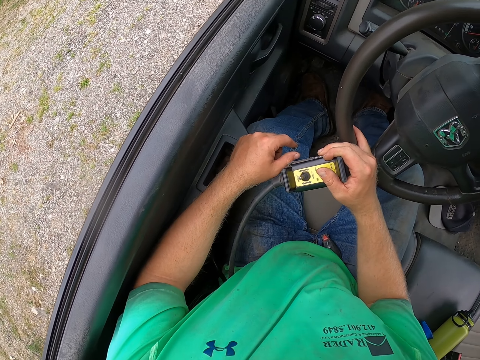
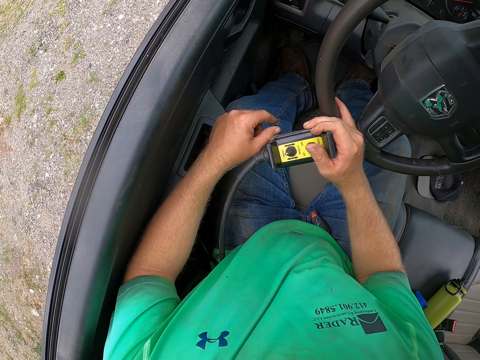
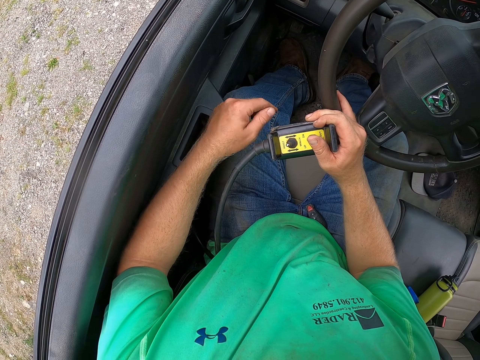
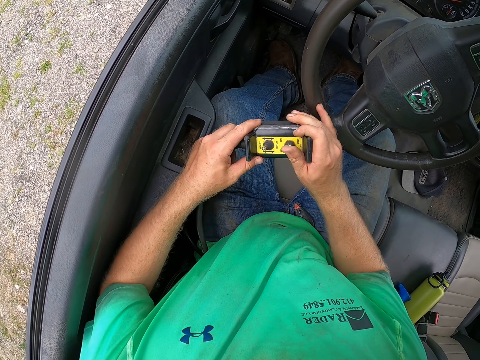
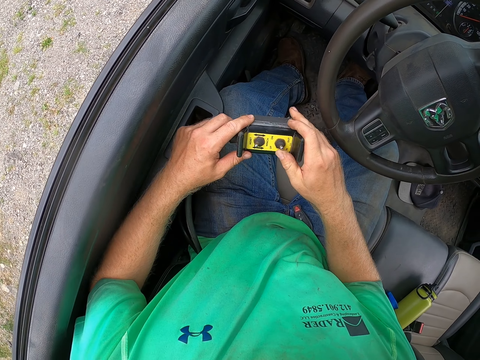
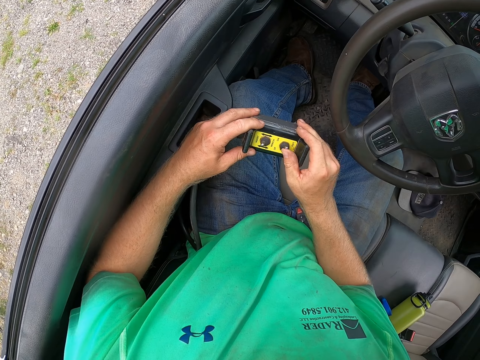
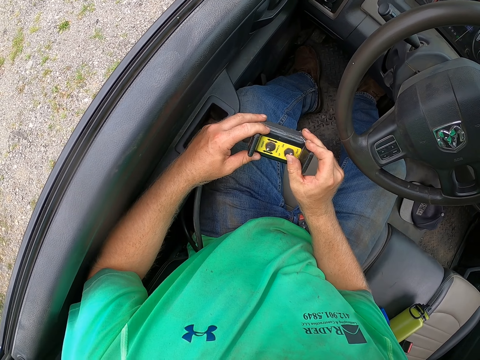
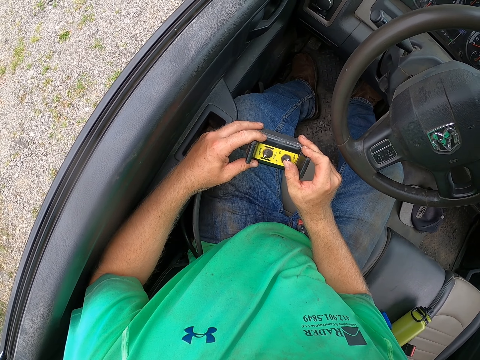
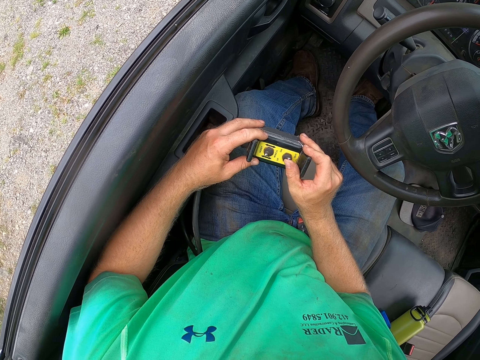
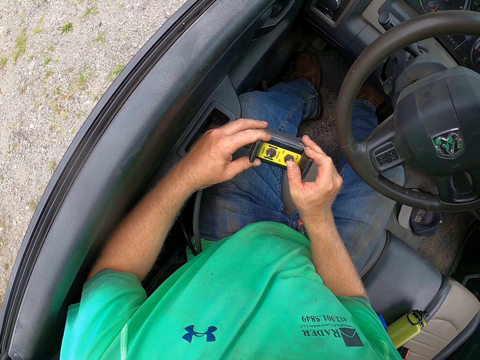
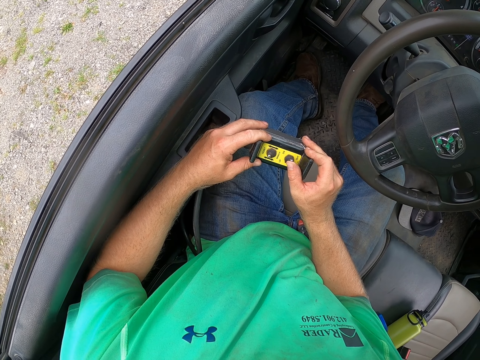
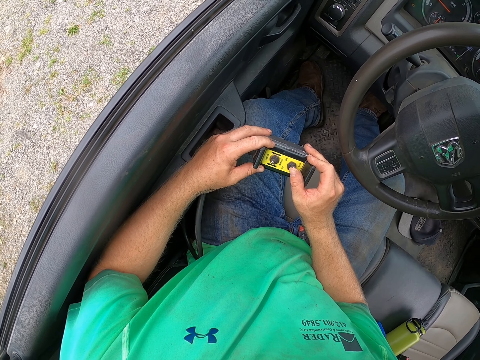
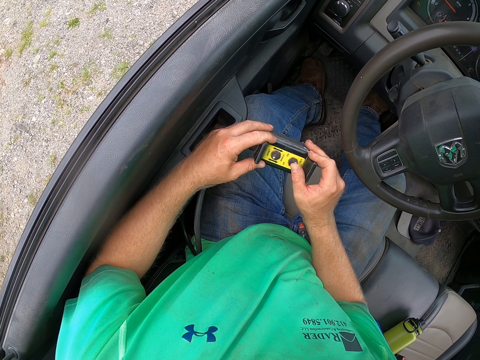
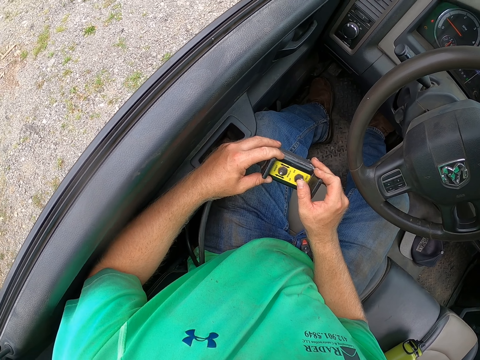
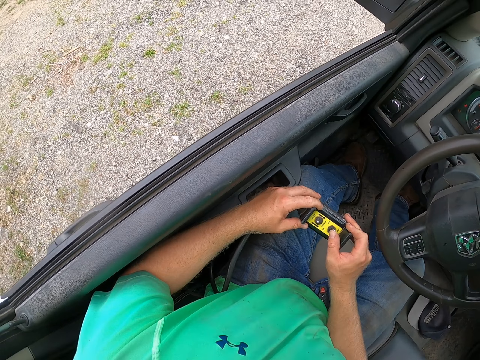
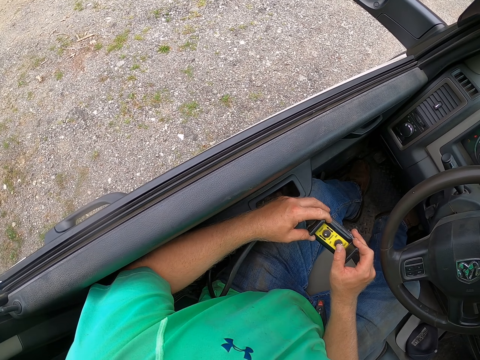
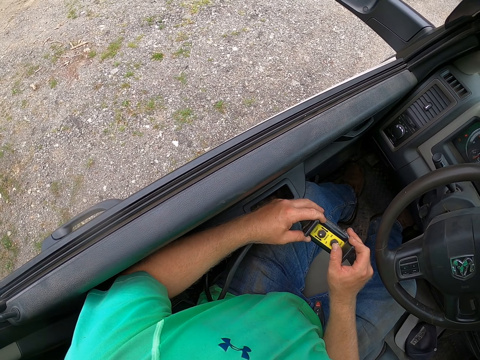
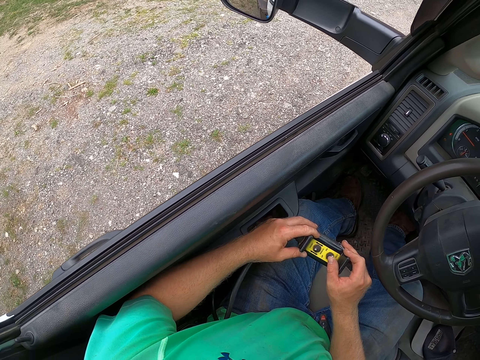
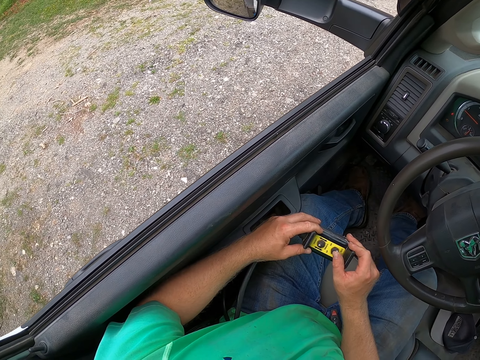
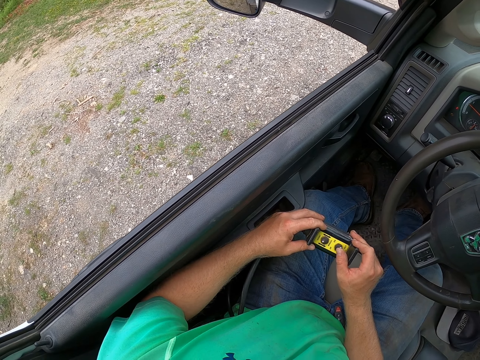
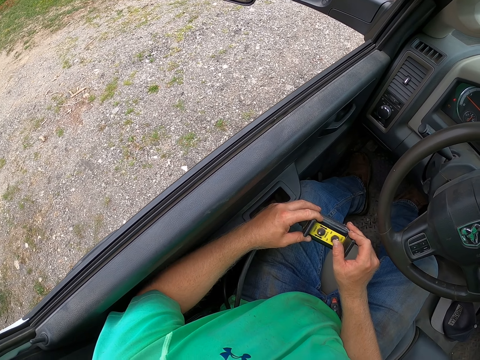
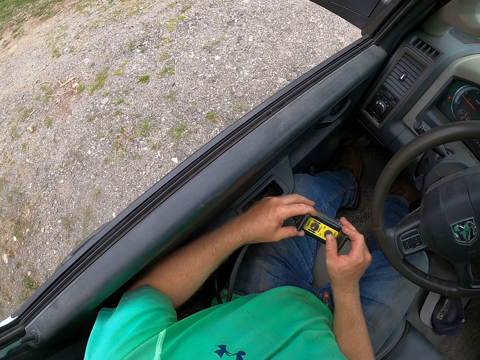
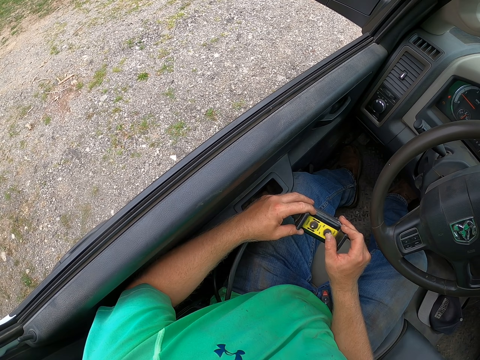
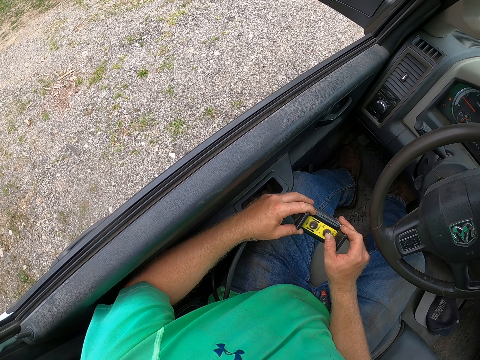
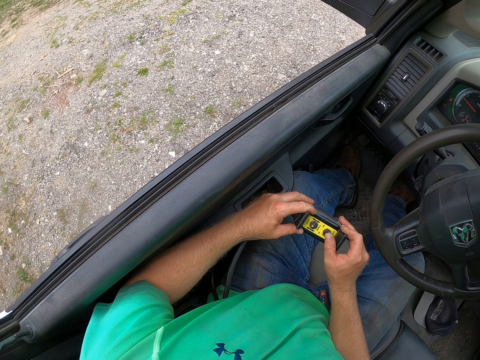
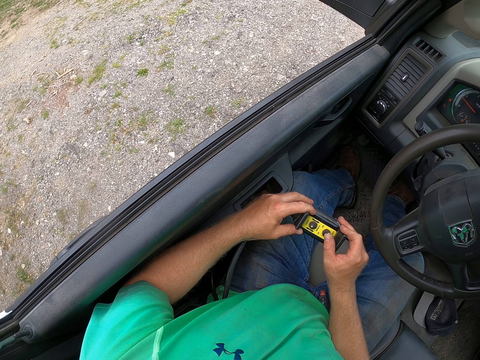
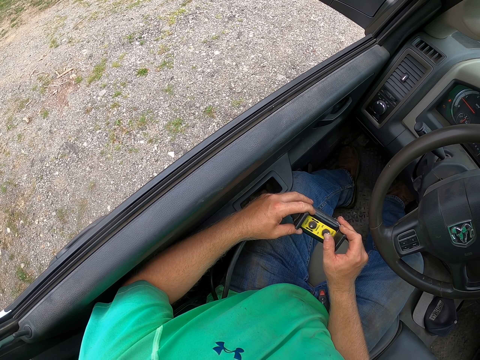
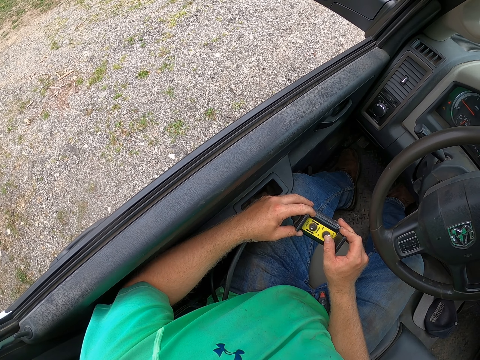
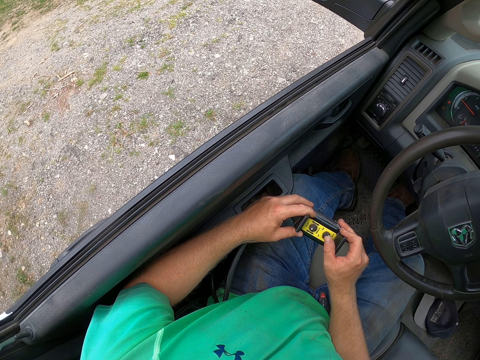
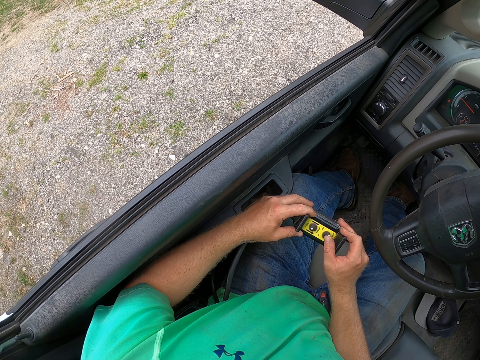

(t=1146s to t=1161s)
The camera wearer holds the remote in both hands. He presses the remote with his right hand.

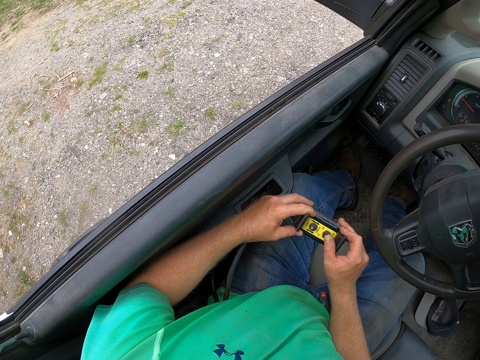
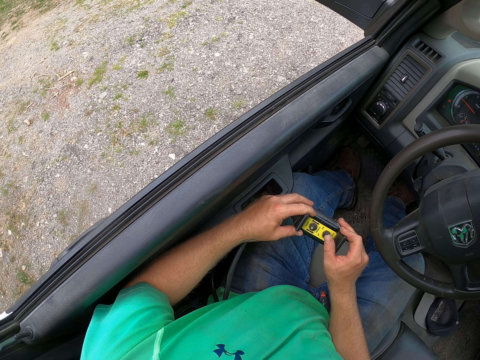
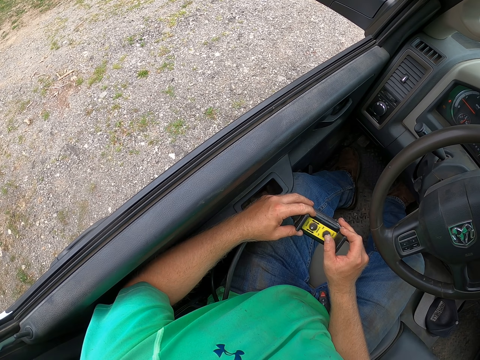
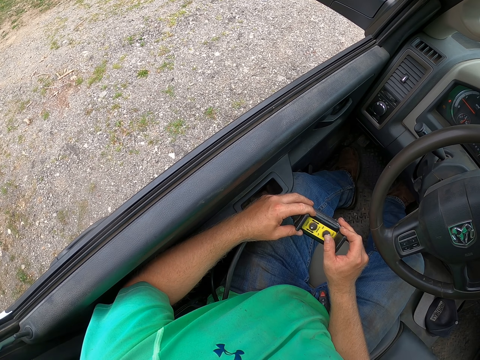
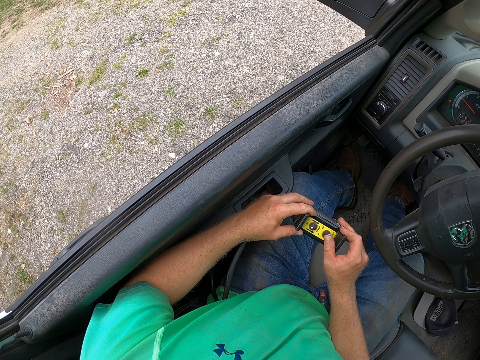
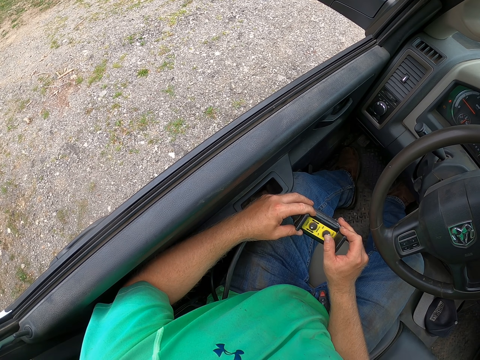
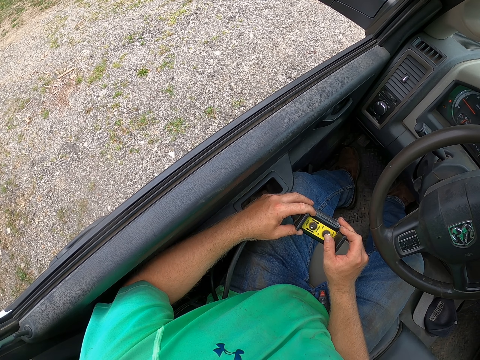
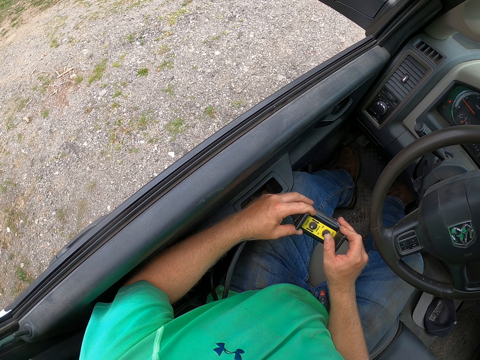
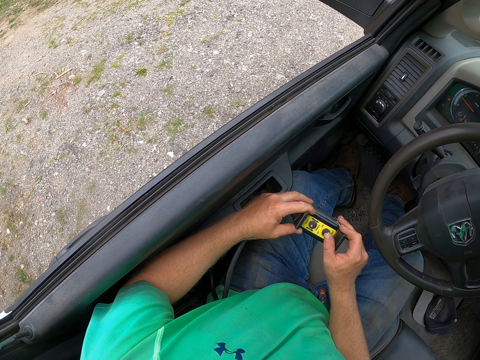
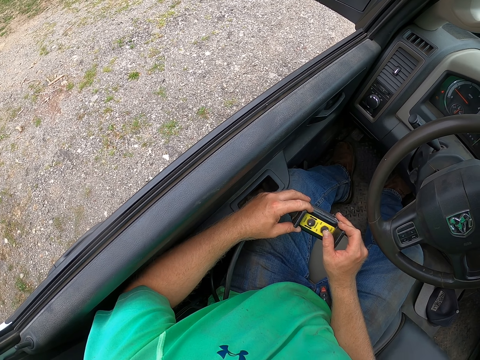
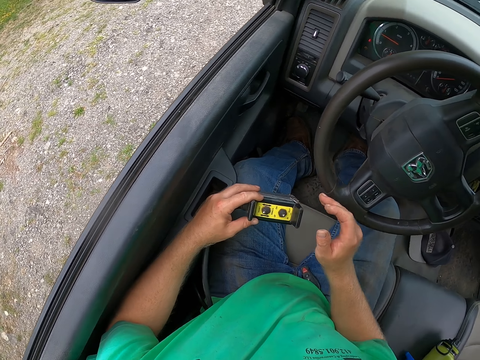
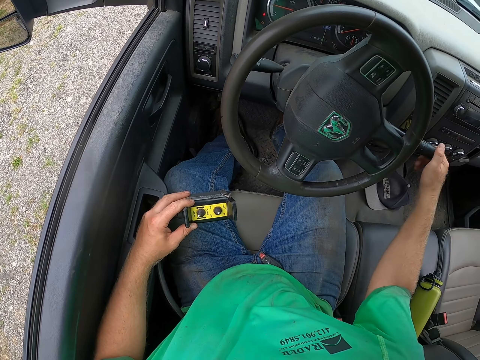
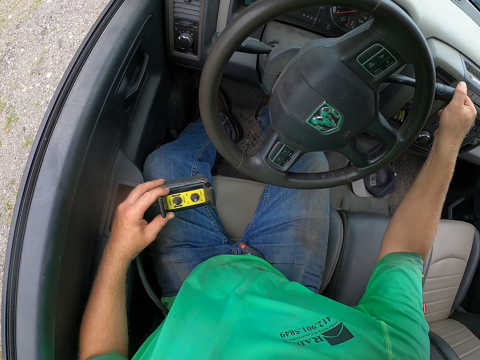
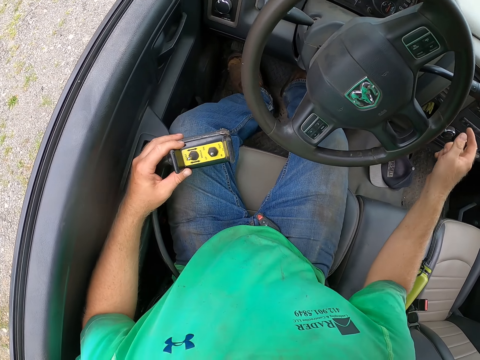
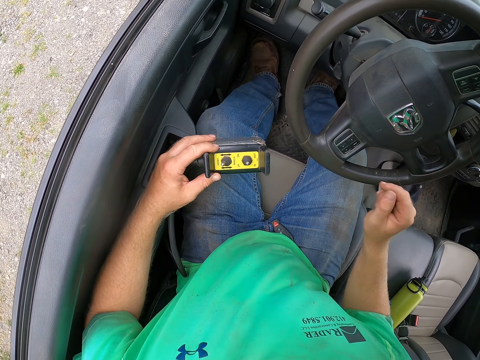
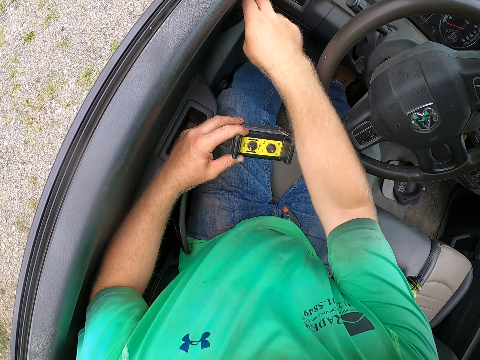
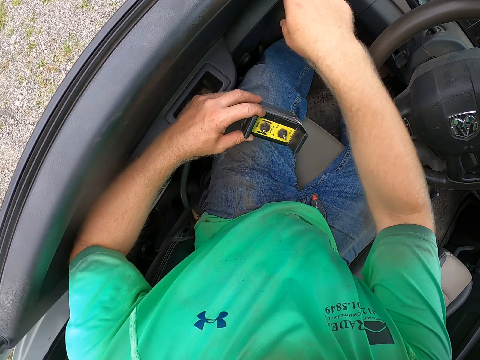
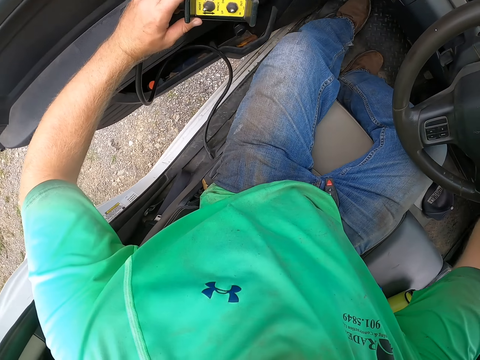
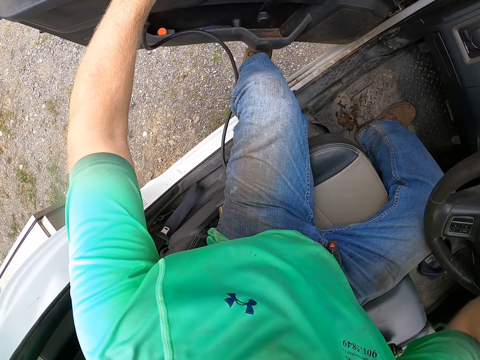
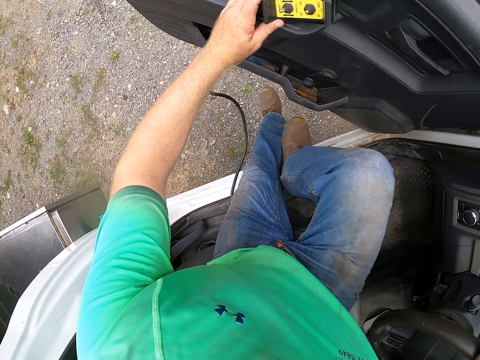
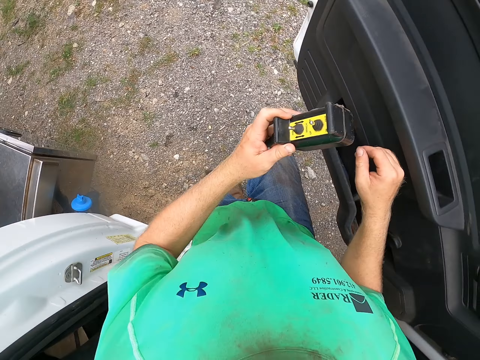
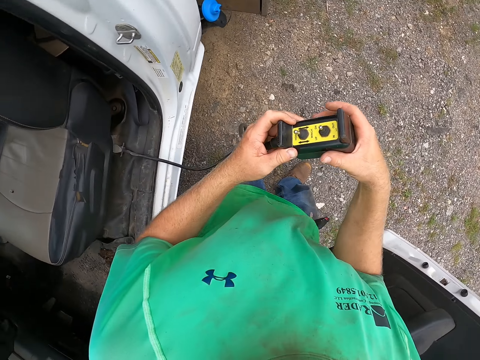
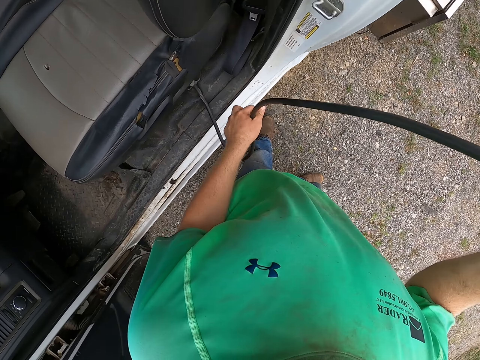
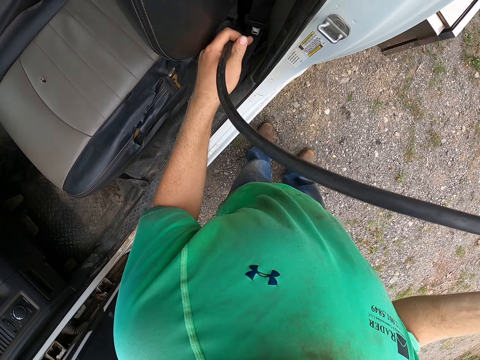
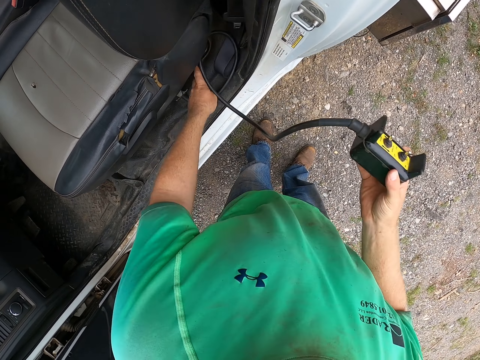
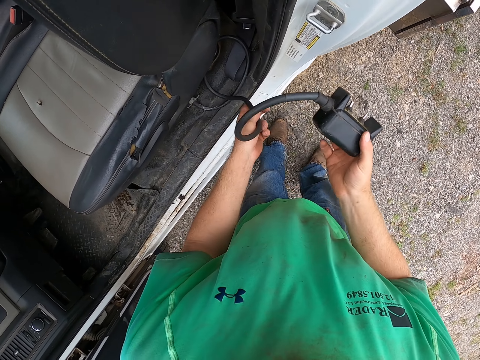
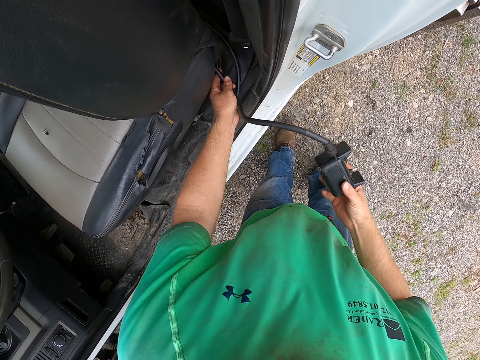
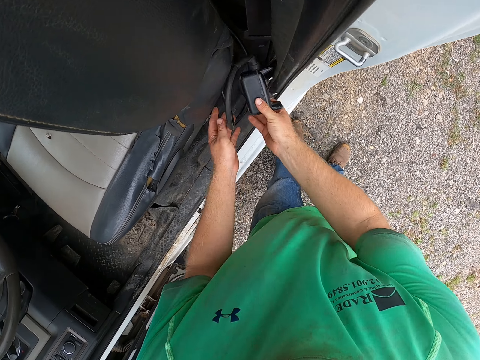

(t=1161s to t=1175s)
The camera wearer pushes the gearstick up with his right hand. He touches the indicator with his right hand. He opens the door of the truck. He unlocks the door. He gets out of the truck. He walks. He holds the wire of the remote with his left hand. He passes something to his right hand. He folds the remote behind the driver's seat of the truck.
